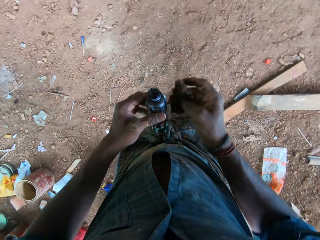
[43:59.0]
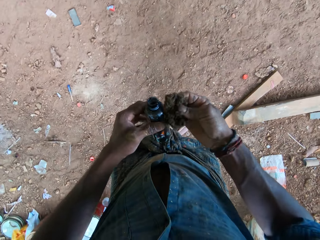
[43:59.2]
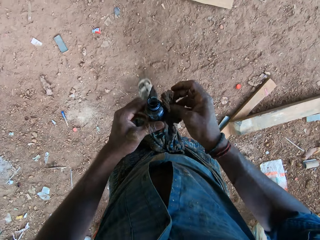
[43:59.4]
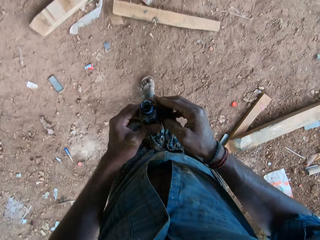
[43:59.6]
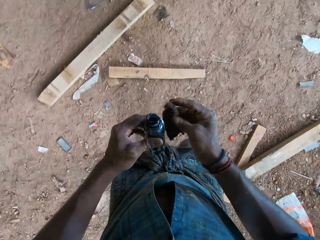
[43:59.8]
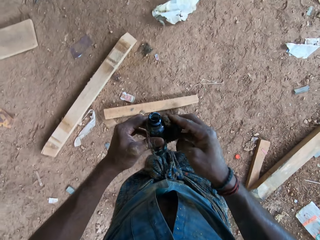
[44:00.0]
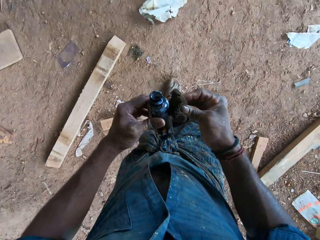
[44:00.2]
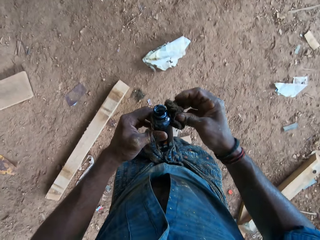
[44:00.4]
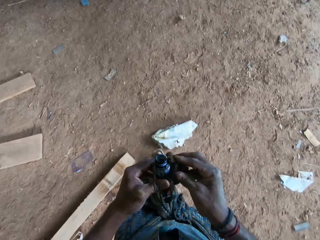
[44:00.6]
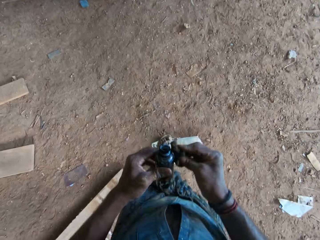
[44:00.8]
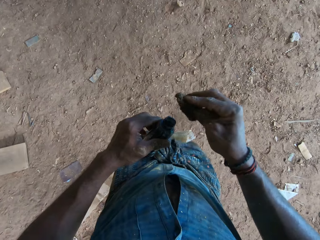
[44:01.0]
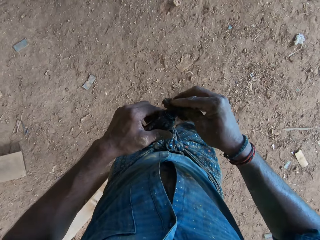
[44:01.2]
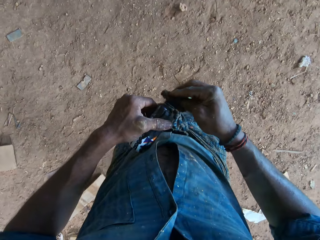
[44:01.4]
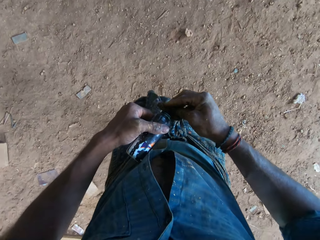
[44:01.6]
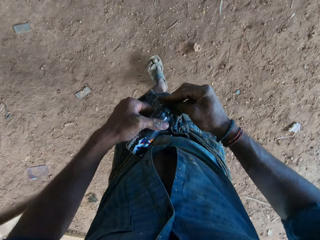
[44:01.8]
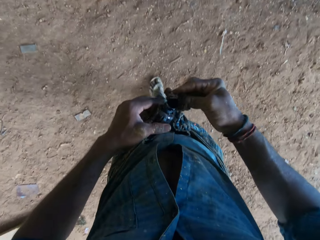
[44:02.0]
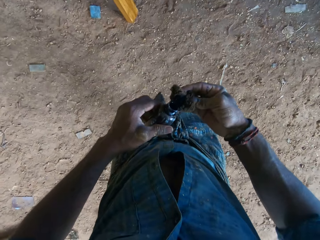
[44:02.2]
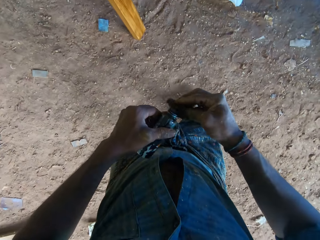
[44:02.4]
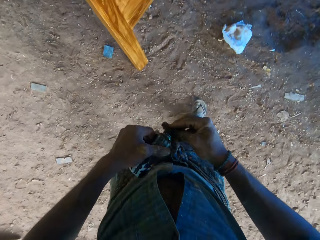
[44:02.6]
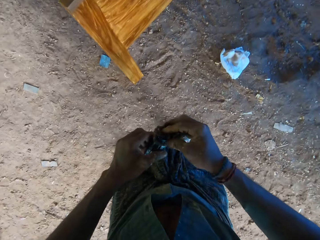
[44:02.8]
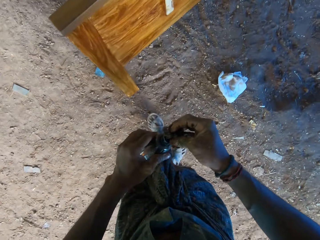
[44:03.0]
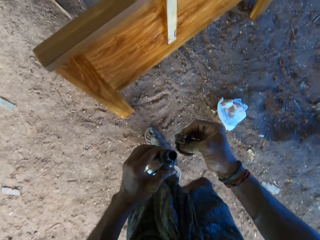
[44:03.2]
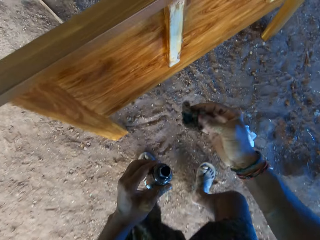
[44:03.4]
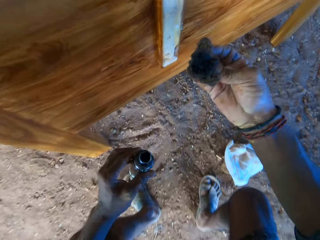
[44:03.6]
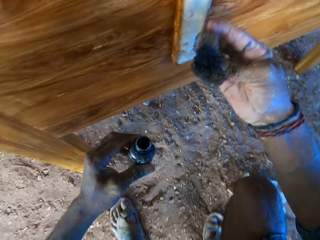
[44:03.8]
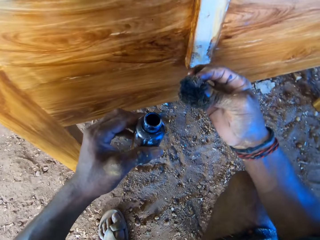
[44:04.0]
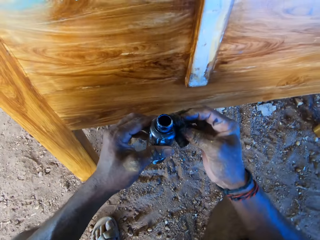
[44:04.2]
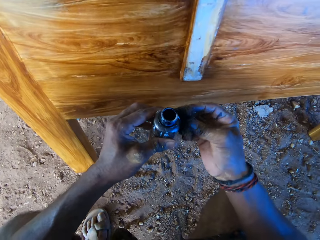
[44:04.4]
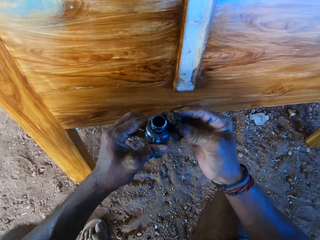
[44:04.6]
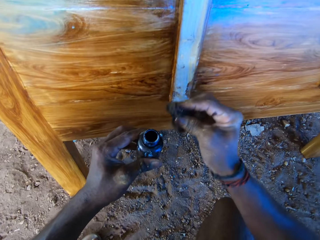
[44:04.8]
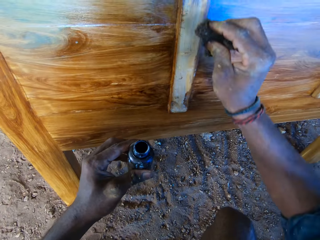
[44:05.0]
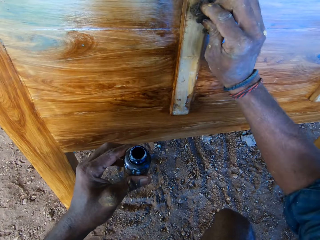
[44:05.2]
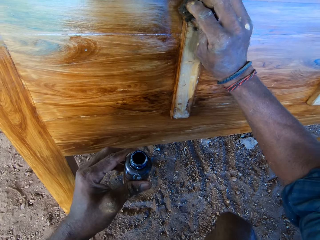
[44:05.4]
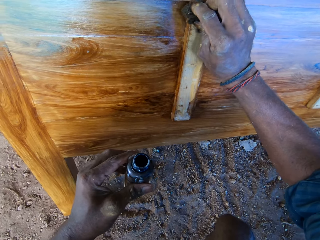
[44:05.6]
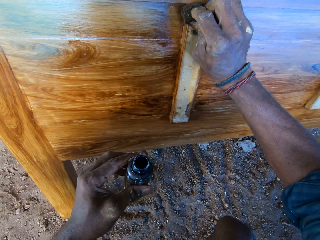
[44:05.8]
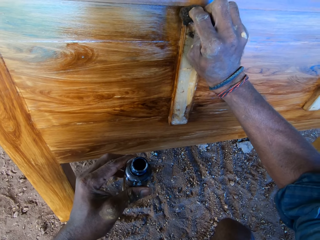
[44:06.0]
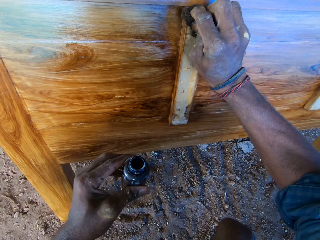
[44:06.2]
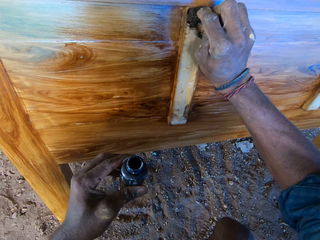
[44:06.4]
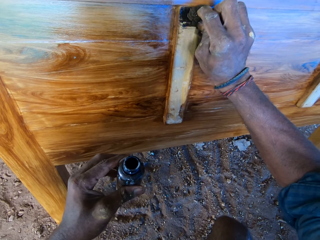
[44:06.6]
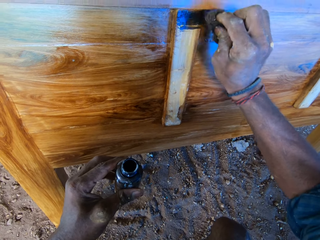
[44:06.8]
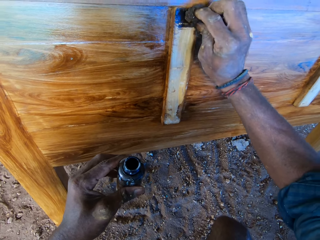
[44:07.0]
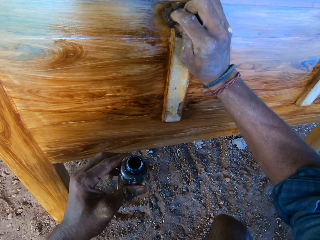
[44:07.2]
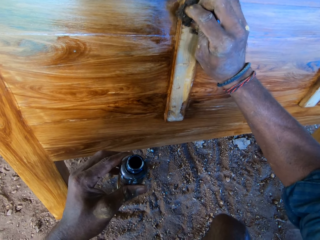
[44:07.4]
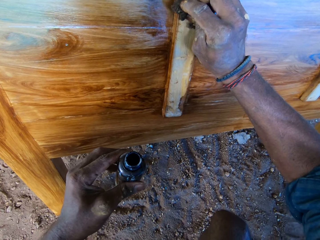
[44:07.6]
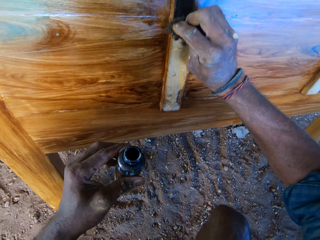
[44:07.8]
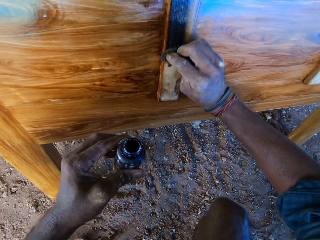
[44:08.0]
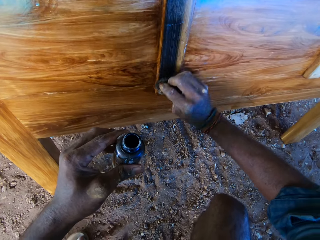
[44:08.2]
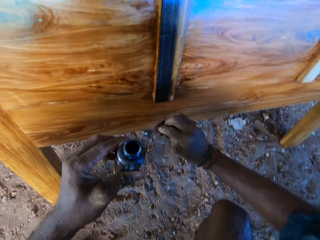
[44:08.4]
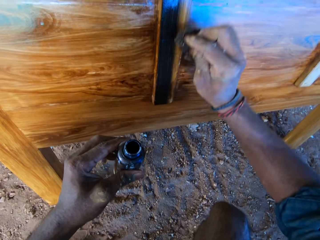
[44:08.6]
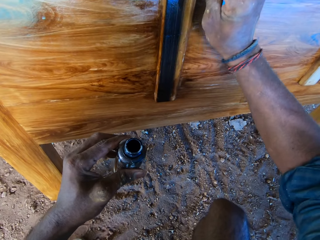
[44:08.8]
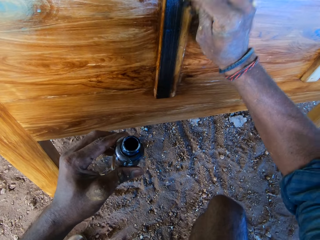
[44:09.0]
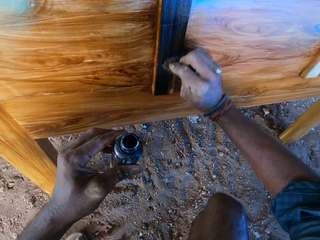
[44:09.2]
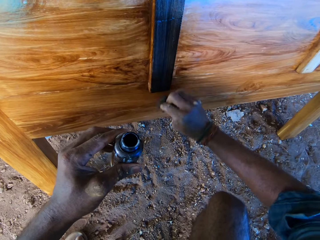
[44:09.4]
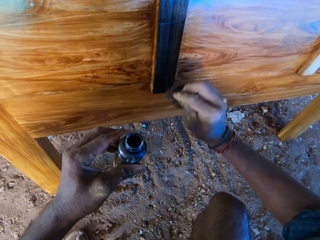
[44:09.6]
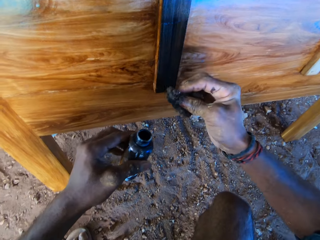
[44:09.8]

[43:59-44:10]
The camera wearer touches the bottle of wood polish in his left hand with the cotton wool in his right hand. He adjusts the cotton wool on the bottle. He pours the wood polish or black varnish polish from the bottle of wood polish in his left hand on the cotton wool in his right hand. He touches the bottle of wood polish in his left hand with the cotton wool in his right hand. He polishes the bed frame side panel on the ground with the wood polish on the cotton wool in his right hand. He paints the wood with the black varnish polish.

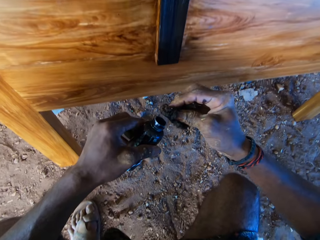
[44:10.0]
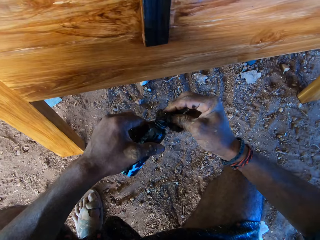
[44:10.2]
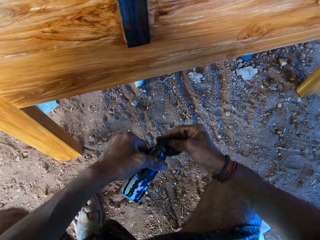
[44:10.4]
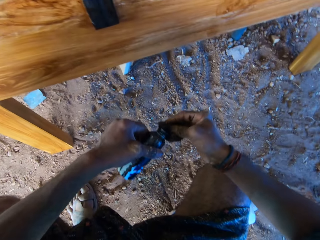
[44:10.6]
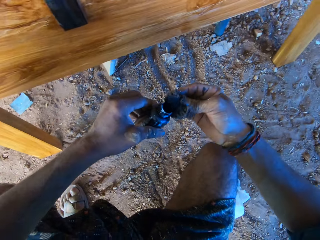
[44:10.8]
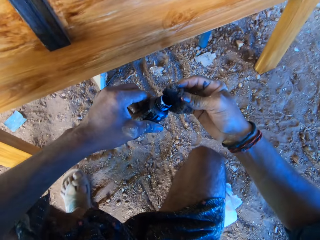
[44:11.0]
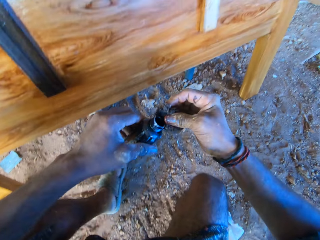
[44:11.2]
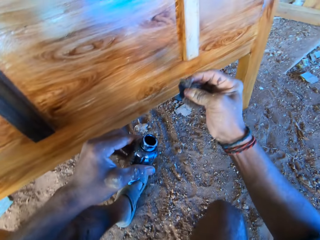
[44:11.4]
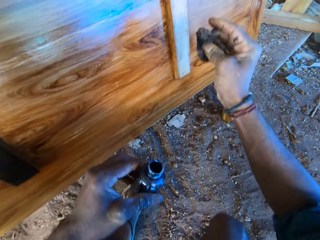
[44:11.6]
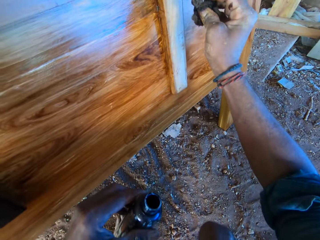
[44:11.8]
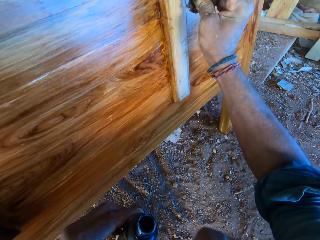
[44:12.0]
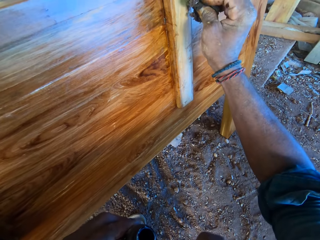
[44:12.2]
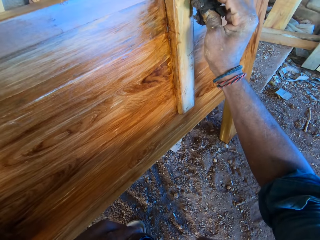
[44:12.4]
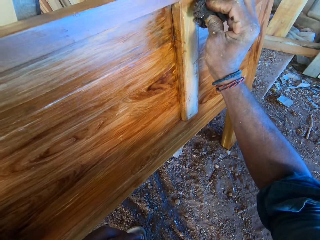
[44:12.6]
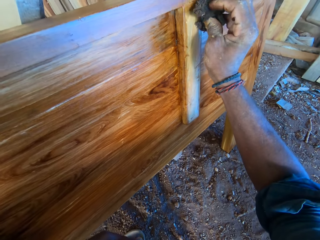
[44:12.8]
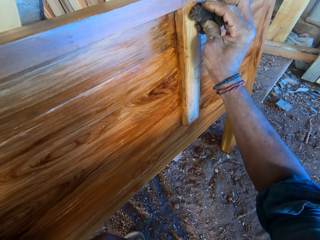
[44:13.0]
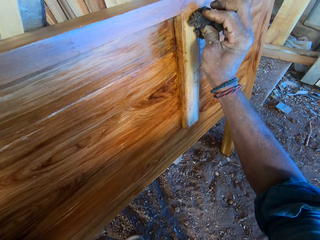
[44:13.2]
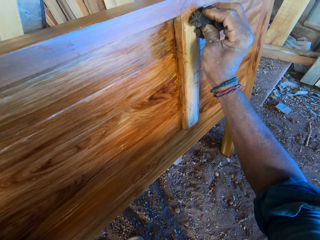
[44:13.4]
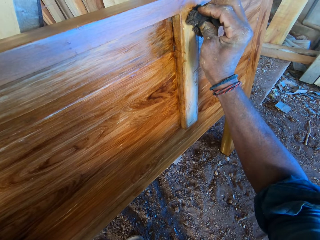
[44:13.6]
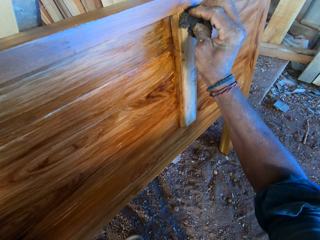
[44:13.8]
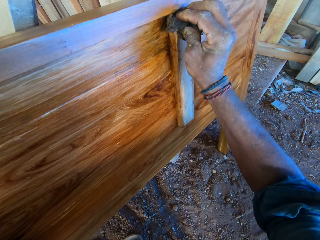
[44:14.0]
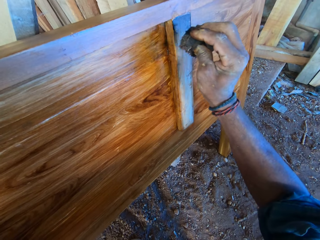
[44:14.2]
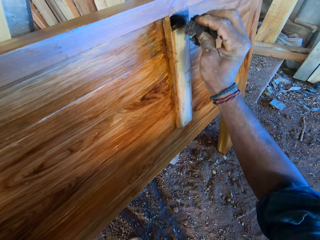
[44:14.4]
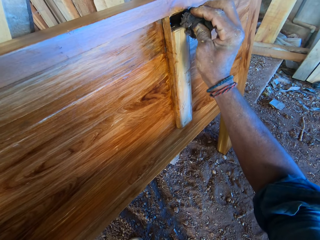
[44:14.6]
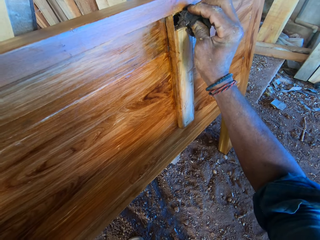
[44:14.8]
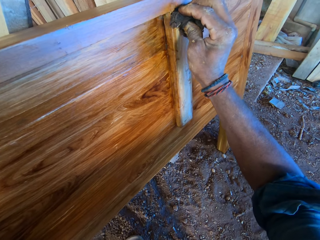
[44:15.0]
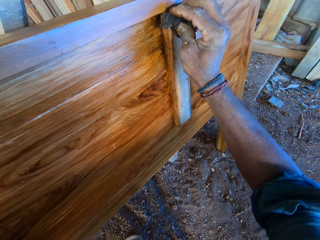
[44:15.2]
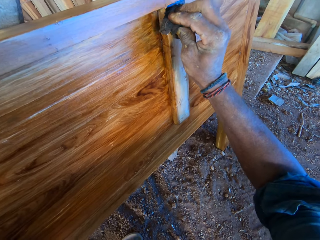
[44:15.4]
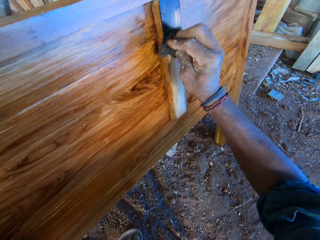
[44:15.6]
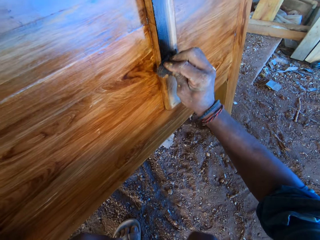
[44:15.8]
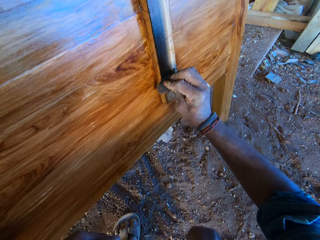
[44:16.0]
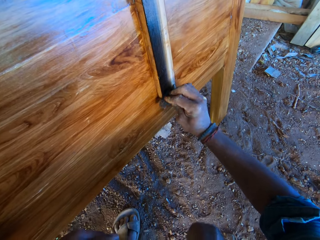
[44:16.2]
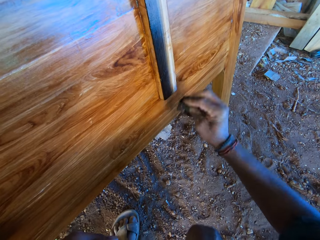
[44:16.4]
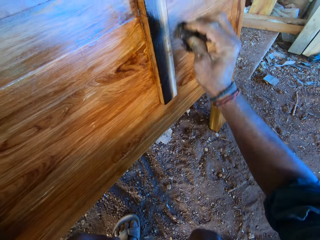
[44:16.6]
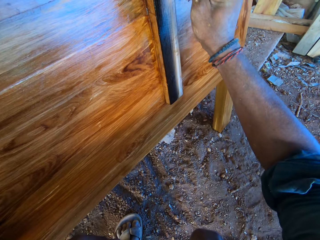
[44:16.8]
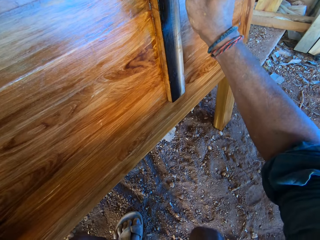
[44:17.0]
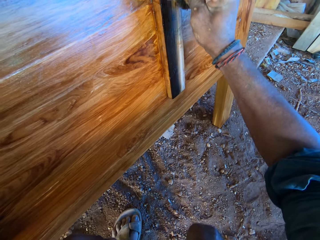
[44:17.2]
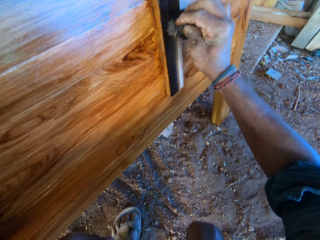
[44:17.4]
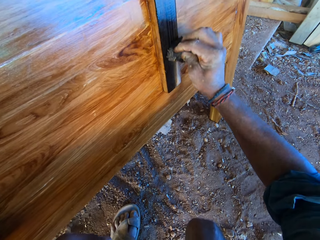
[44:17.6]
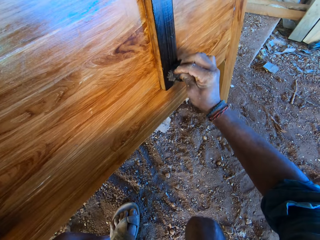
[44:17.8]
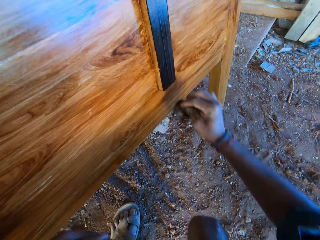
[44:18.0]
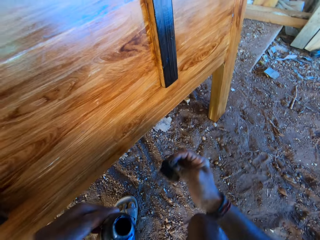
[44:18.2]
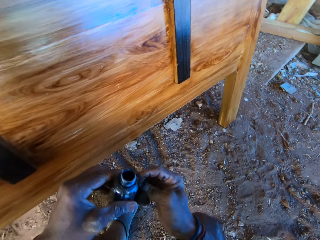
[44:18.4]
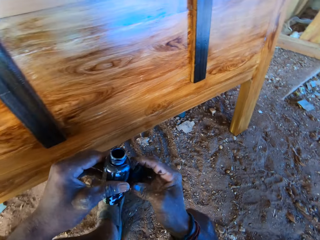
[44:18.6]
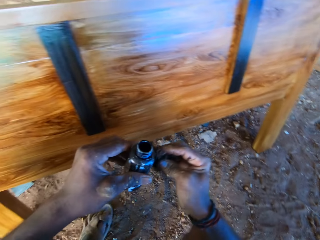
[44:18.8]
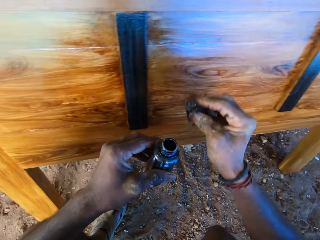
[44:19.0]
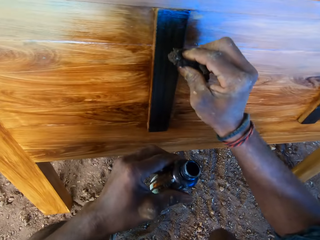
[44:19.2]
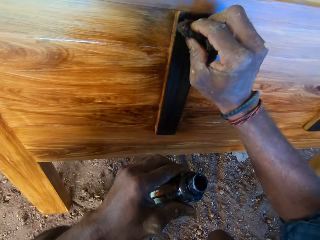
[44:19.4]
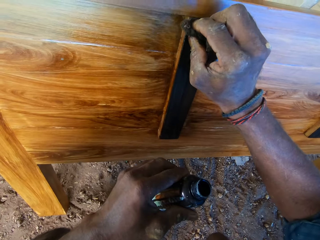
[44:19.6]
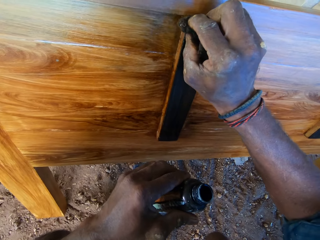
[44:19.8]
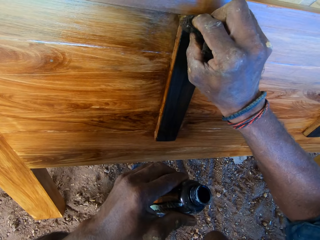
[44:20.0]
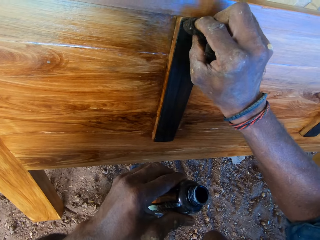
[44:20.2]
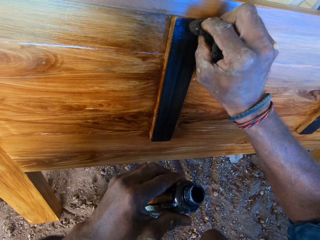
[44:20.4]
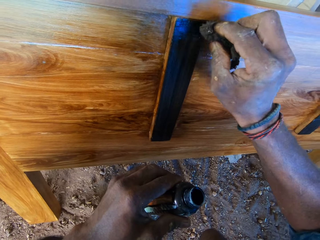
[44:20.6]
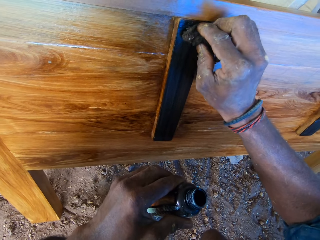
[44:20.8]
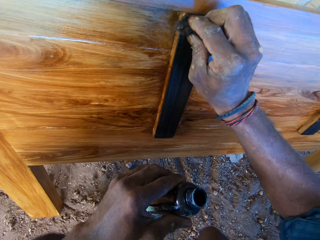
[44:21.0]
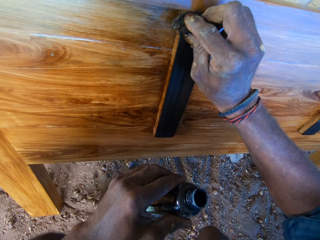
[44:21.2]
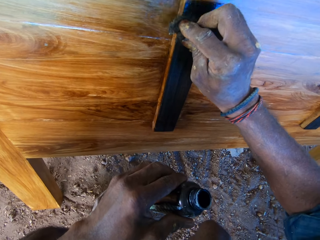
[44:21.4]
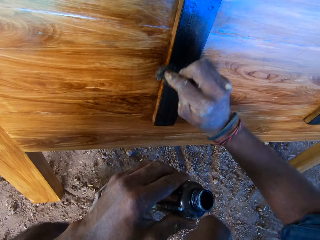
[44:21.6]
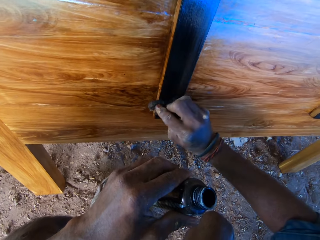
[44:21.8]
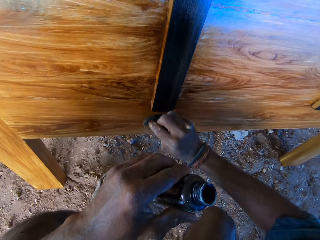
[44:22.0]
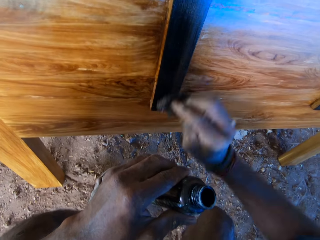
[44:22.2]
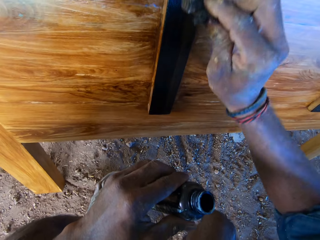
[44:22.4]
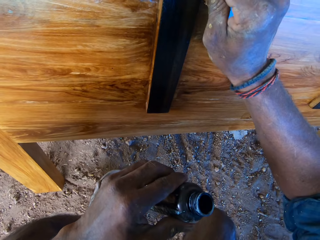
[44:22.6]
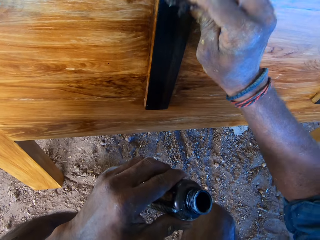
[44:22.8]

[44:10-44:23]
The camera wearer pours the wood polish or black varnish polish from the bottle of wood polish in his left hand on the cotton wool in his right hand. He polishes the wood on the ground with the wood polish on the cotton wool in his right hand. He paints the wood with the black varnish polish. He adjusts the cotton wool on the bottle. He touches the bottle of wood polish in his left hand with the cotton wool in his right hand. He polishes the bed frame side panel on the ground with the wood polish on the cotton wool in his right hand. He paints the wood with the black varnish polish.
